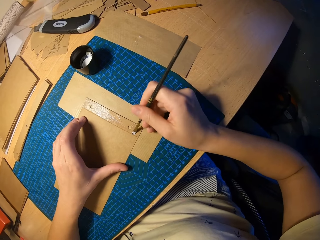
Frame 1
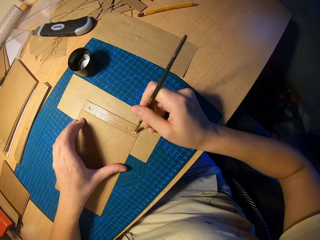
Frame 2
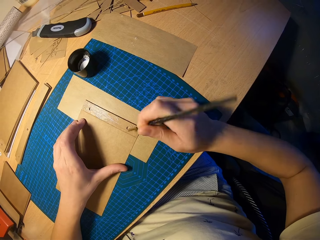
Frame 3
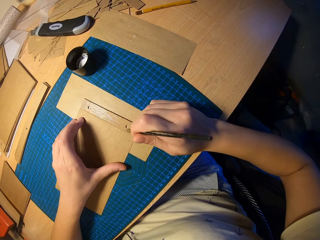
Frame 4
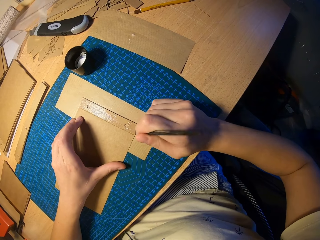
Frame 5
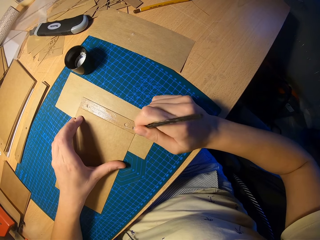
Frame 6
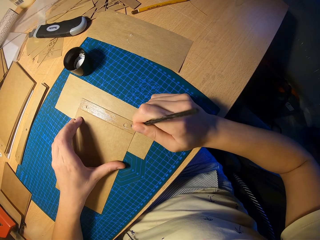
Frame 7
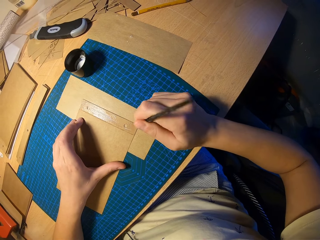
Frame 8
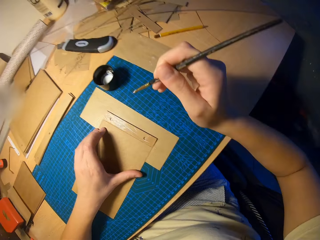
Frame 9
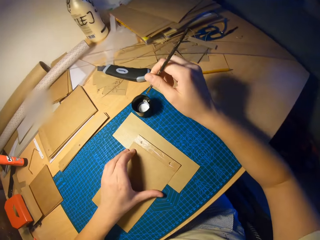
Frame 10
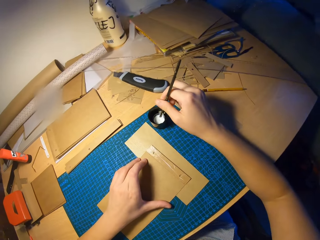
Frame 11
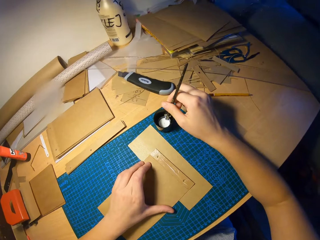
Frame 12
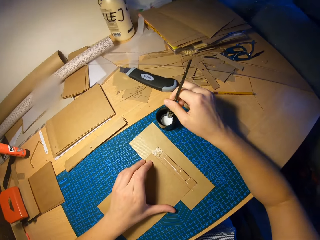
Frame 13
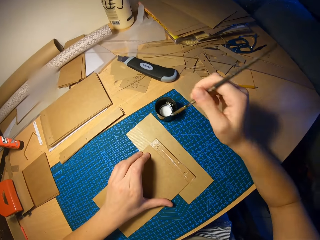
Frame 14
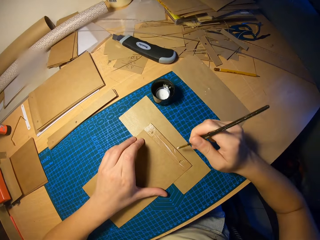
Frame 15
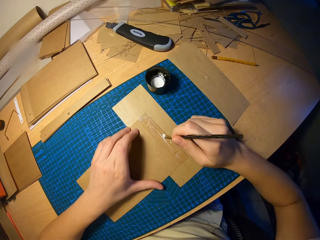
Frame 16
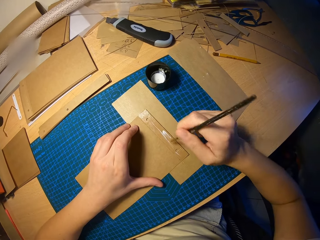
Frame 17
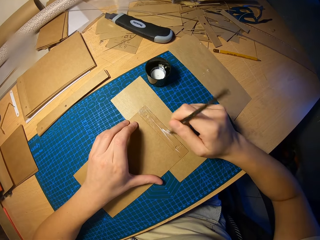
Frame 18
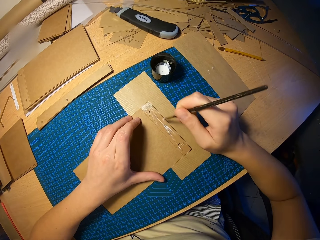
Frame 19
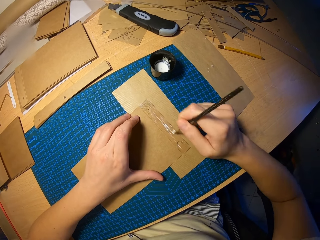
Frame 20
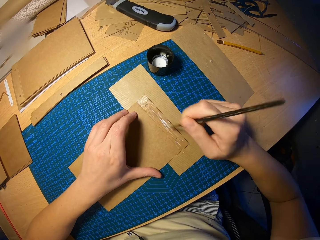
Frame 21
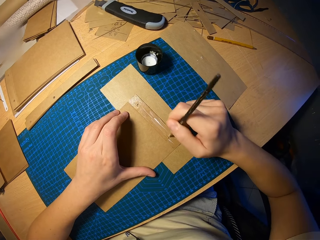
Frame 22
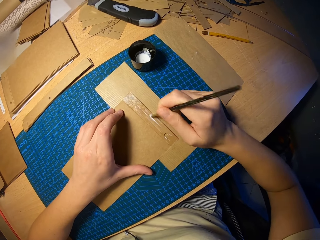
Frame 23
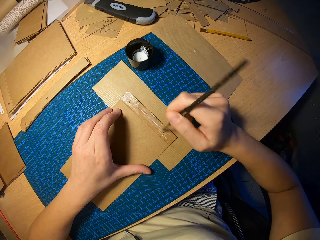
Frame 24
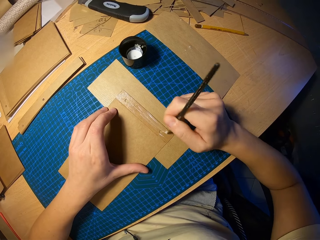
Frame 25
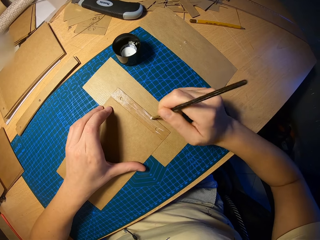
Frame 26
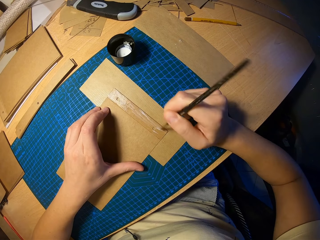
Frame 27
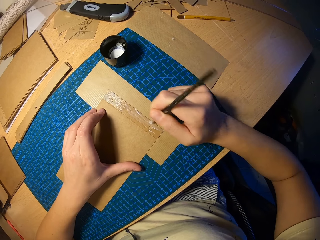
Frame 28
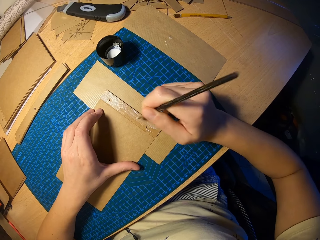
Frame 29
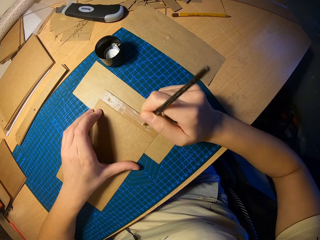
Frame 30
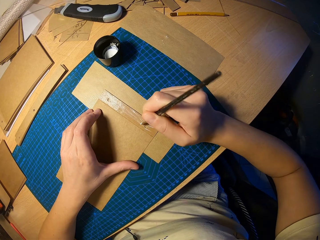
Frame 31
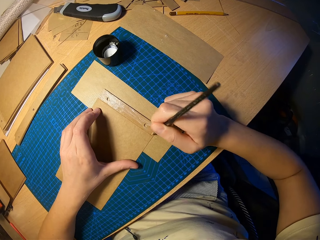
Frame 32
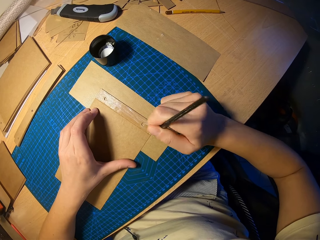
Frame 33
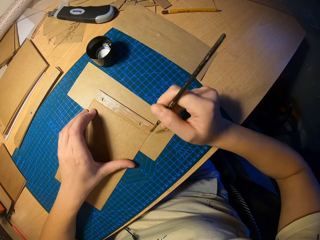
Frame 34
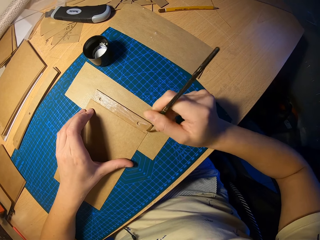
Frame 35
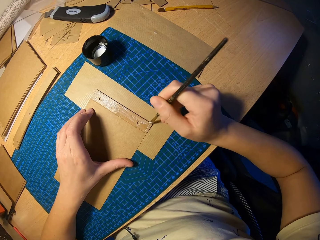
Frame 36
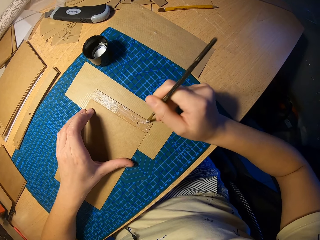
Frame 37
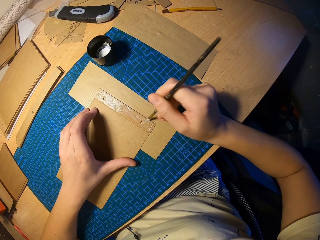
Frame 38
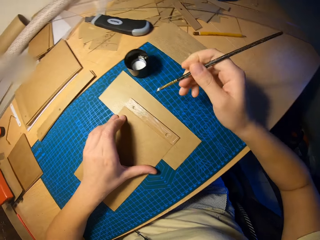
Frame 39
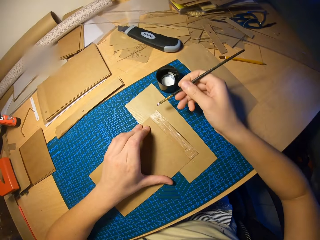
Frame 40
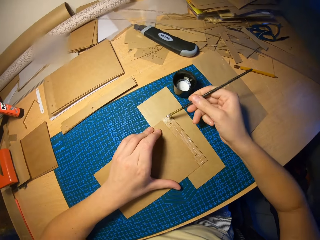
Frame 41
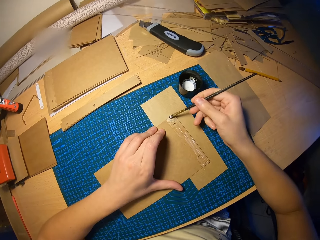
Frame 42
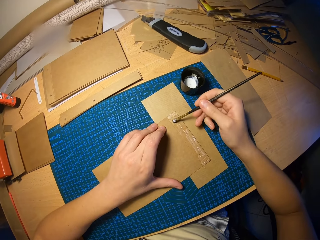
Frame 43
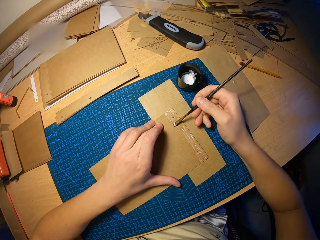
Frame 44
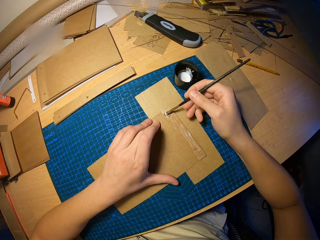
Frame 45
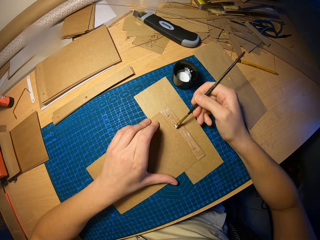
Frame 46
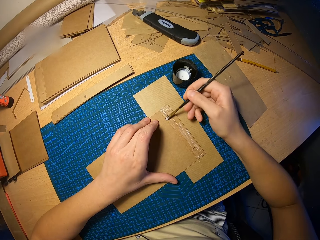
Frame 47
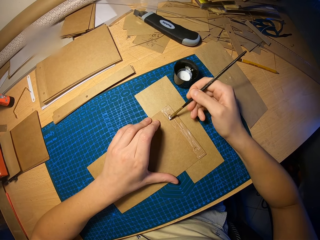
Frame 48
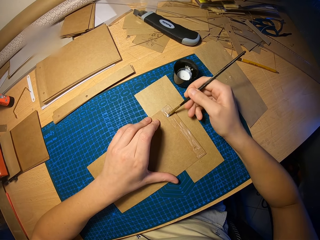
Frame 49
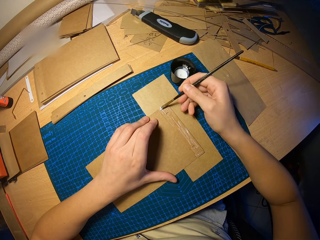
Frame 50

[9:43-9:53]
The camera wearer dips the brush in his right hand into the cup of glue on the table. He rubs glue on the craft paper with the brush in his right hand.

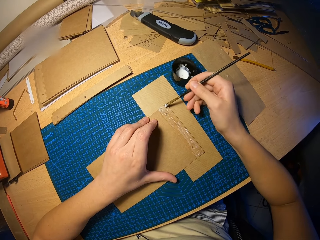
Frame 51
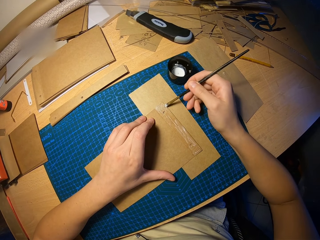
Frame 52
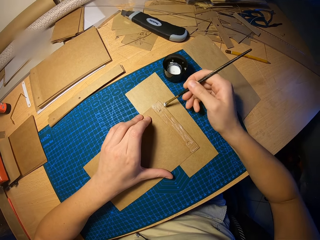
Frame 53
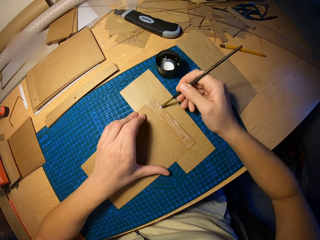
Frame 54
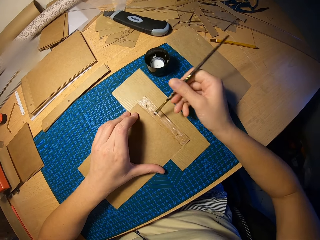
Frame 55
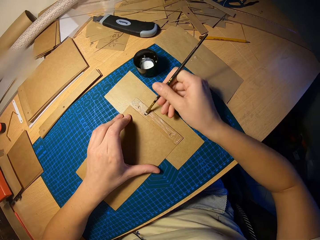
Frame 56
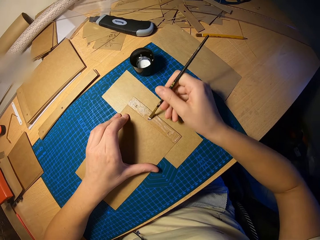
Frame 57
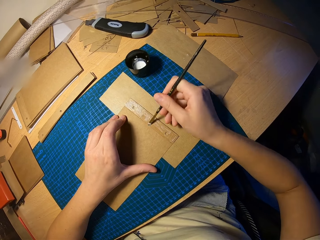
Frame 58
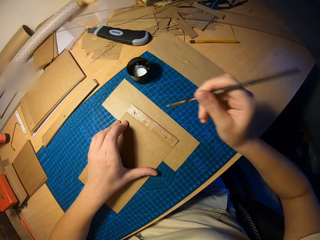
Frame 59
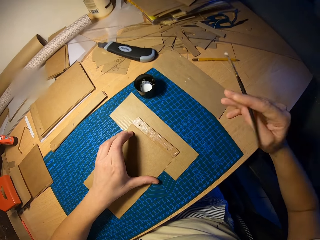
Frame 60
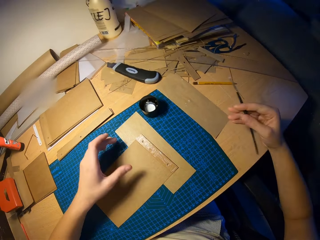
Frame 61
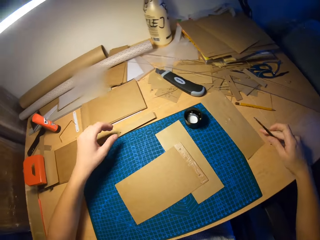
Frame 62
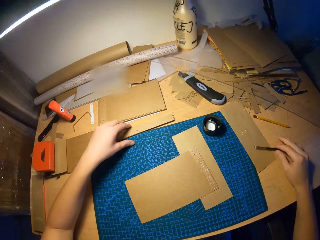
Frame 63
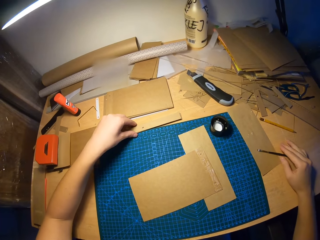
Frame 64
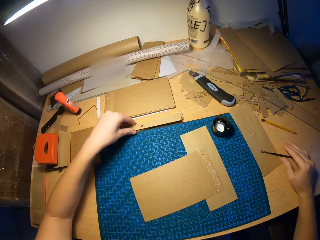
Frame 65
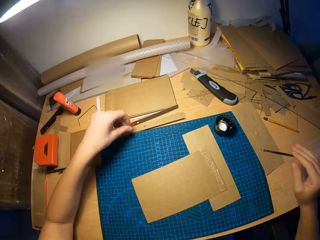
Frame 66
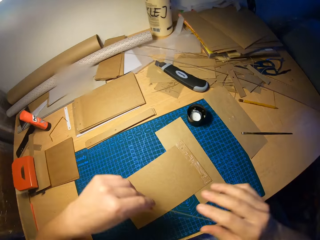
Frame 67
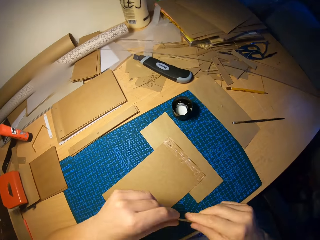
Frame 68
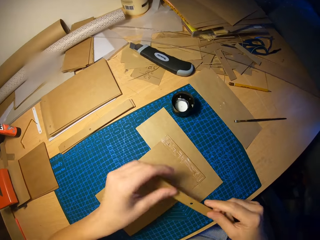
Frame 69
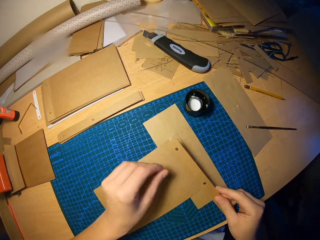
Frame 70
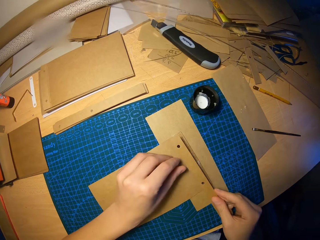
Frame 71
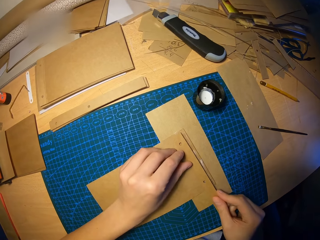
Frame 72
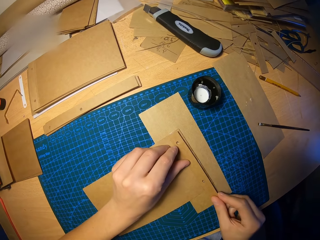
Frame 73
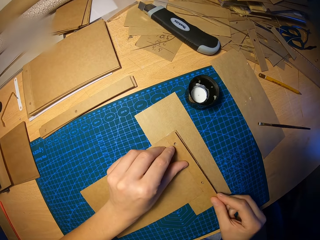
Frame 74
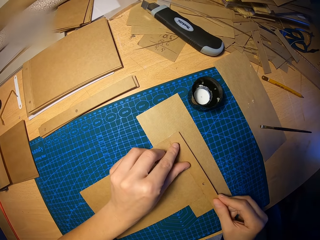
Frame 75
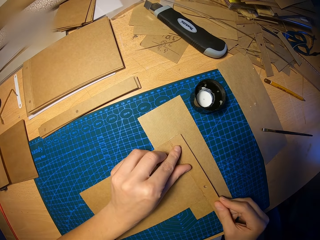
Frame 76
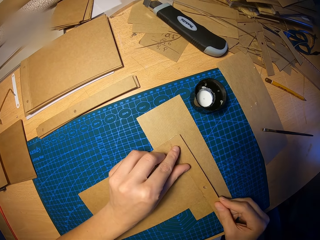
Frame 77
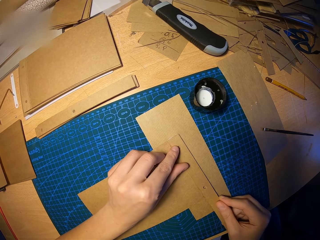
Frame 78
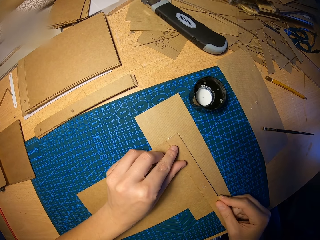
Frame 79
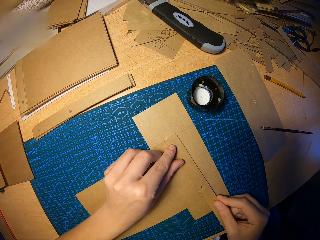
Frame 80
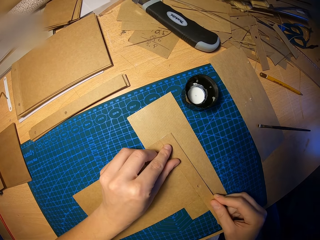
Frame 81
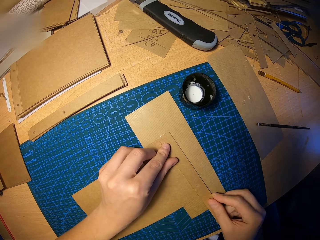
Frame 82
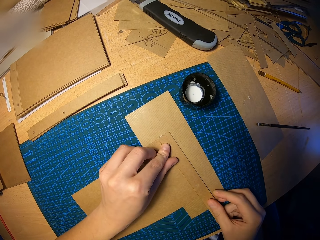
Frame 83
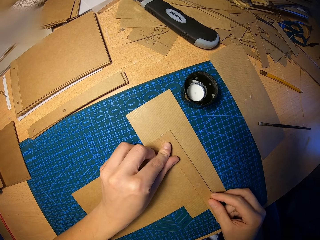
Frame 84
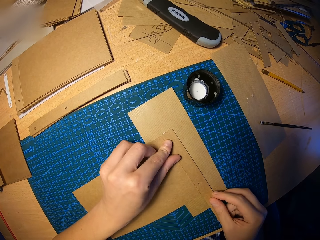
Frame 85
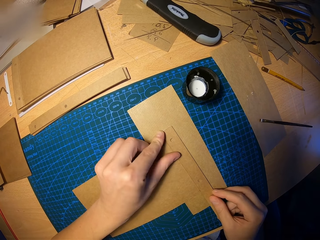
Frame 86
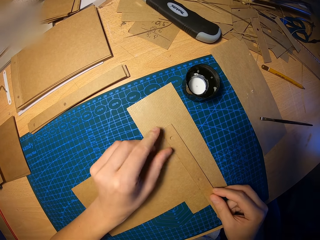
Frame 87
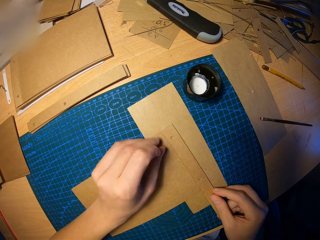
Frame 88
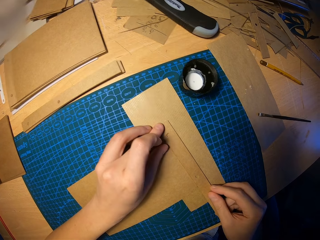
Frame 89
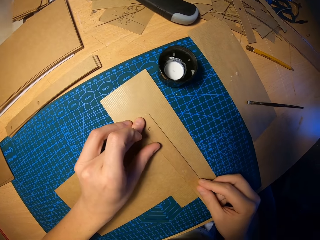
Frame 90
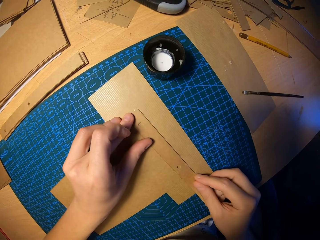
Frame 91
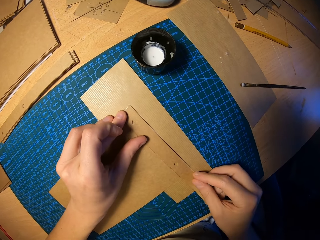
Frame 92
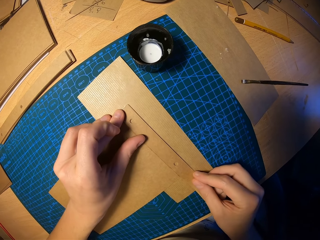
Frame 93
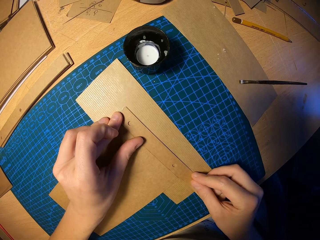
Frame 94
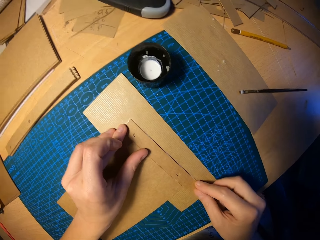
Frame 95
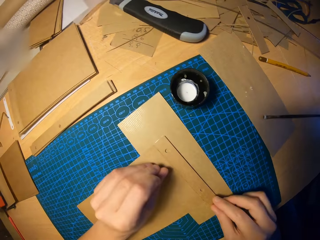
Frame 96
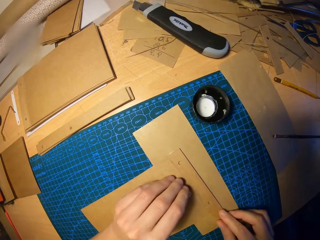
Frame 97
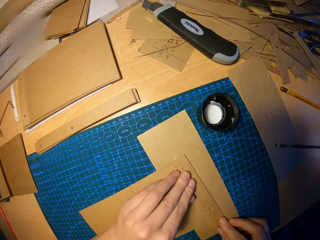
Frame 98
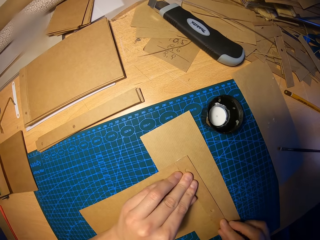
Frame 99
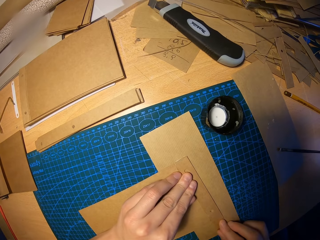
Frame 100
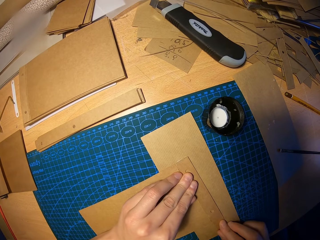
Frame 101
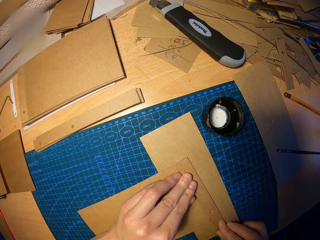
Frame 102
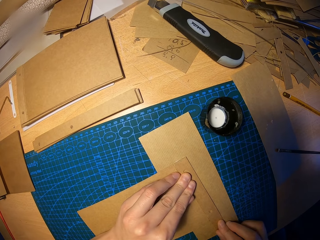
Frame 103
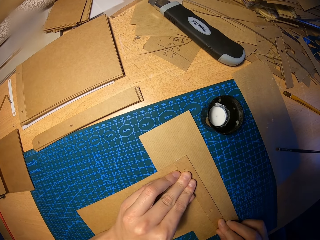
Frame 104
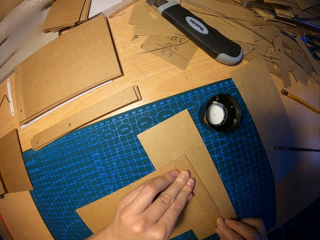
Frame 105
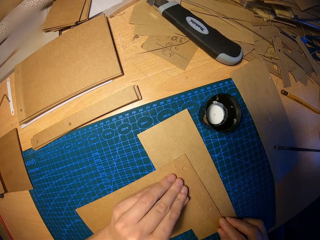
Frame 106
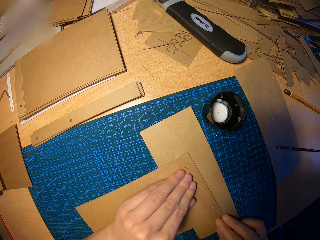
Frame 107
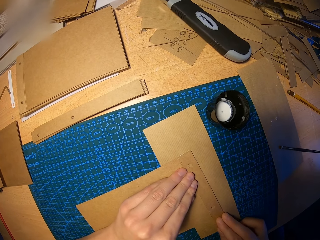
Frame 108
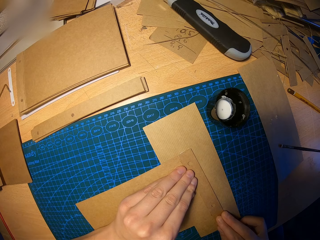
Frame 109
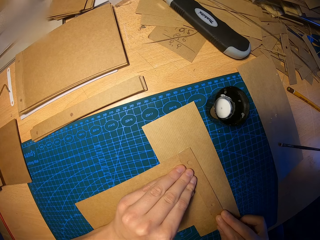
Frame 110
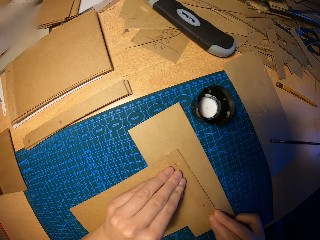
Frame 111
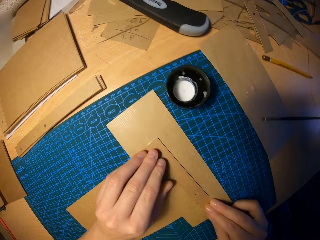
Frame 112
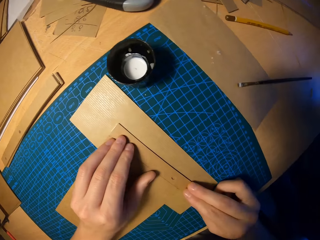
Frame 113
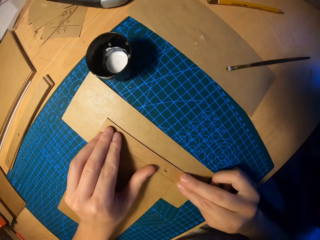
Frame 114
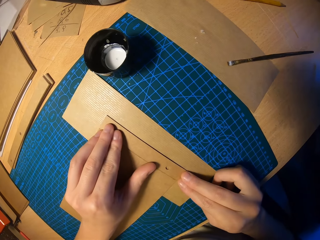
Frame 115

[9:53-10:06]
The camera wearer turns the brush on the right hand. He drops the brush in his right hand on the table. He picks up a small craft paper on a pile of small craft papers on the table with his left hand. He moves the paper on the hands. He attaches the small craft paper on the craft paper on the table with both hands.
